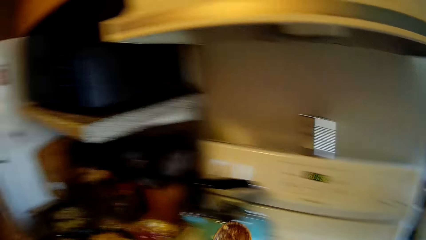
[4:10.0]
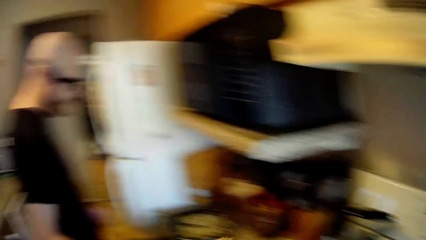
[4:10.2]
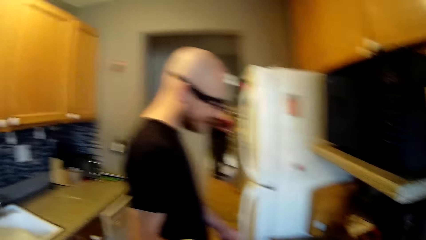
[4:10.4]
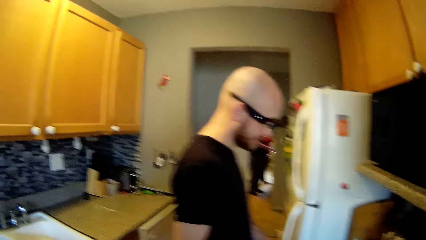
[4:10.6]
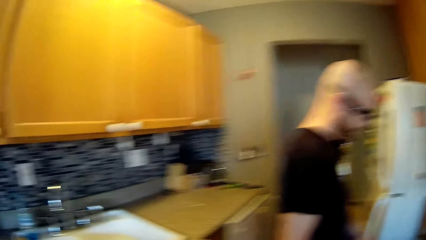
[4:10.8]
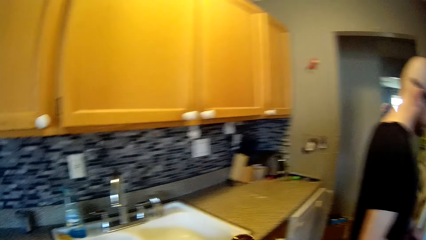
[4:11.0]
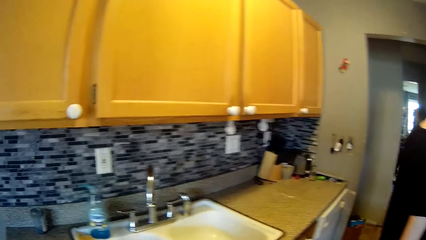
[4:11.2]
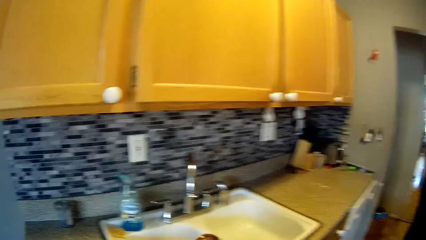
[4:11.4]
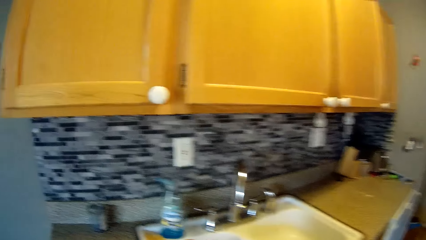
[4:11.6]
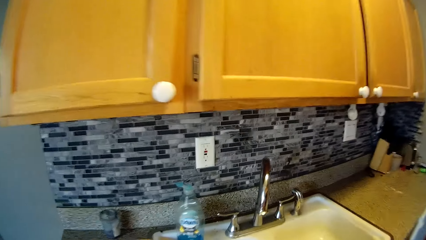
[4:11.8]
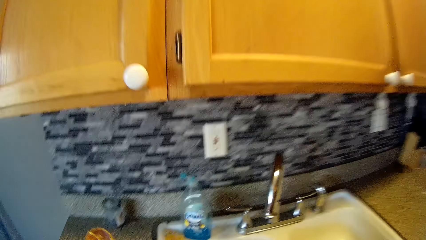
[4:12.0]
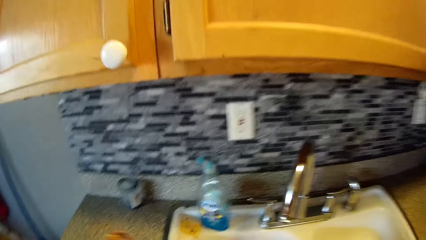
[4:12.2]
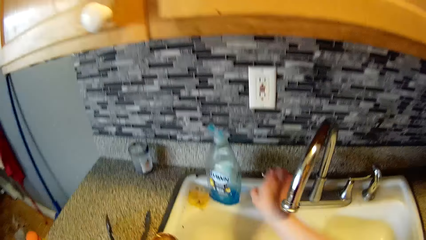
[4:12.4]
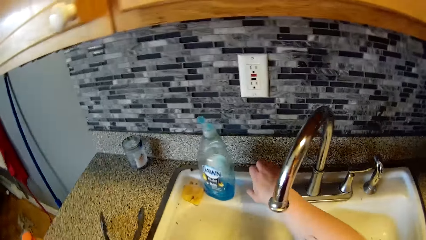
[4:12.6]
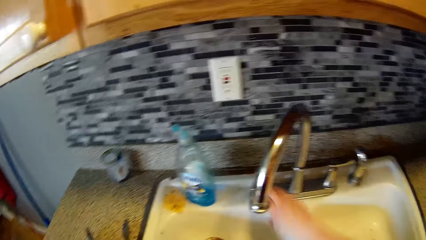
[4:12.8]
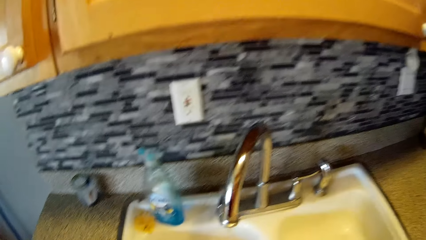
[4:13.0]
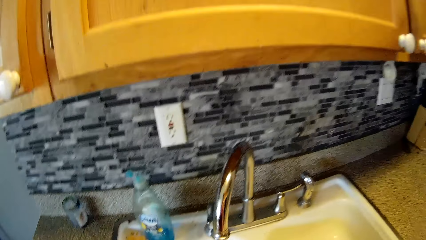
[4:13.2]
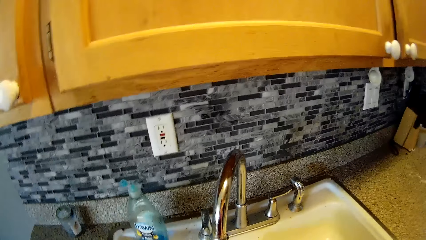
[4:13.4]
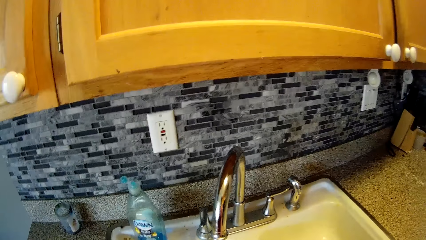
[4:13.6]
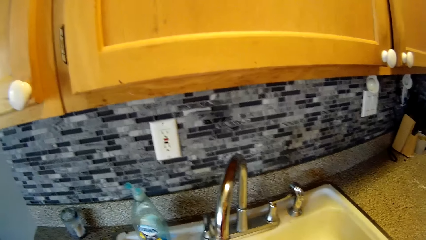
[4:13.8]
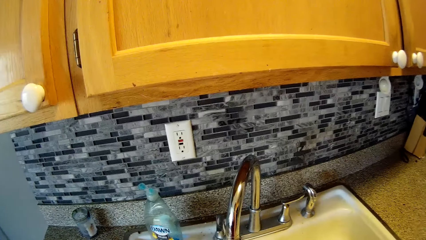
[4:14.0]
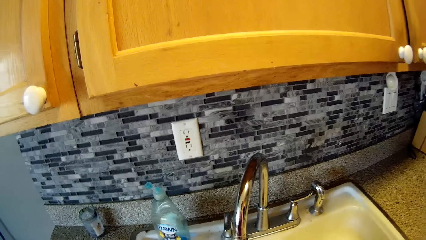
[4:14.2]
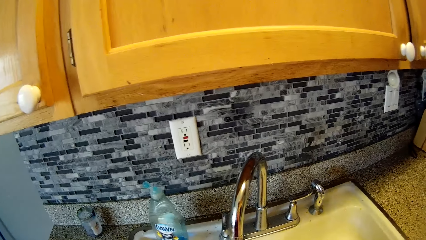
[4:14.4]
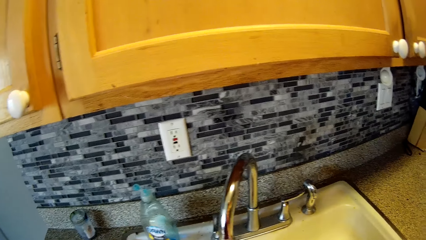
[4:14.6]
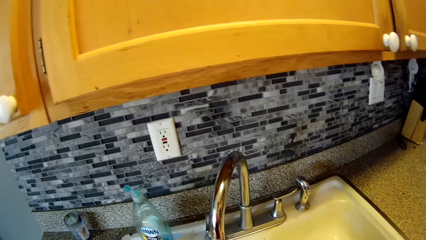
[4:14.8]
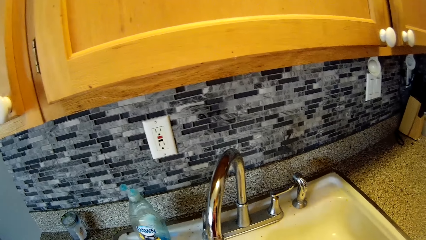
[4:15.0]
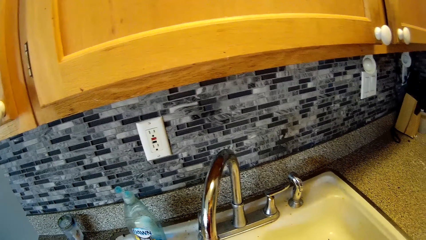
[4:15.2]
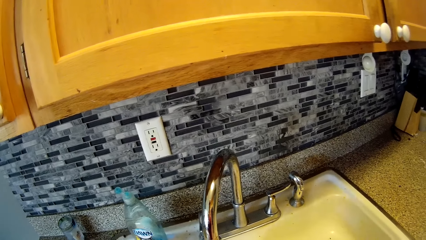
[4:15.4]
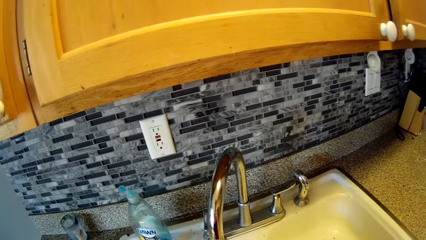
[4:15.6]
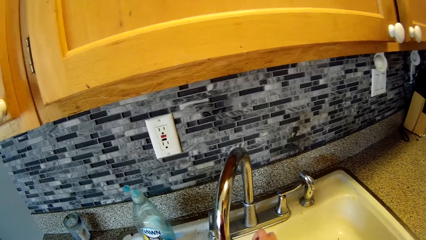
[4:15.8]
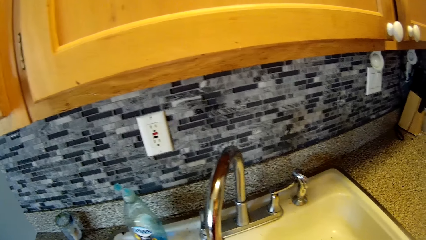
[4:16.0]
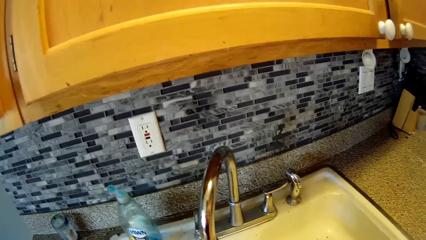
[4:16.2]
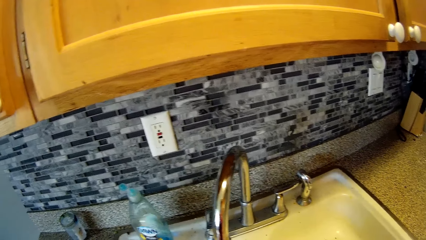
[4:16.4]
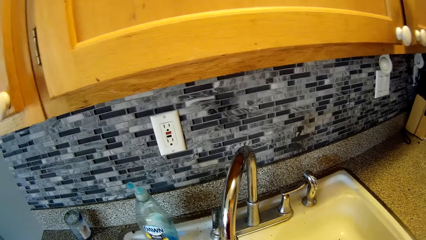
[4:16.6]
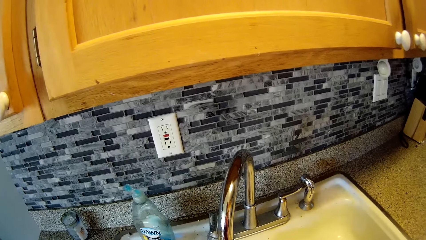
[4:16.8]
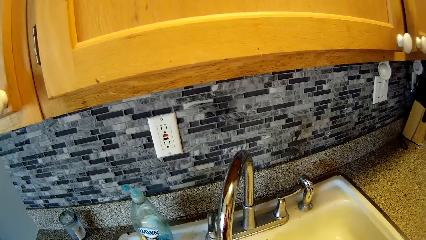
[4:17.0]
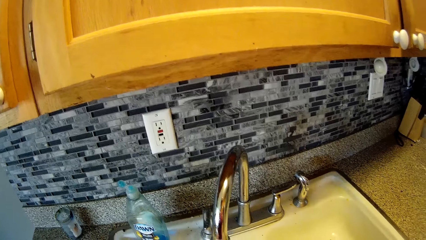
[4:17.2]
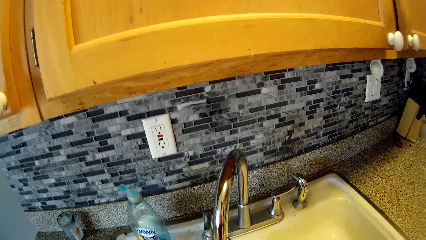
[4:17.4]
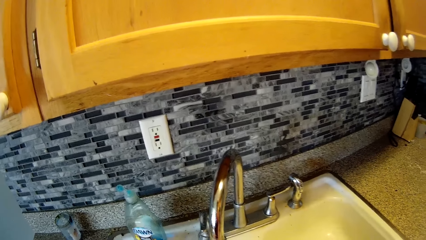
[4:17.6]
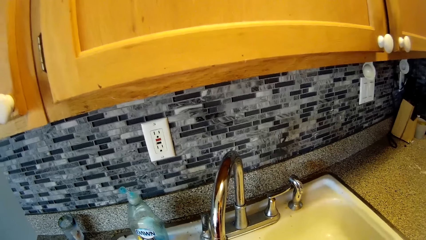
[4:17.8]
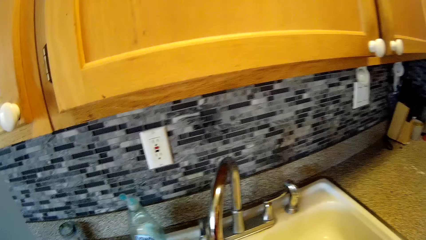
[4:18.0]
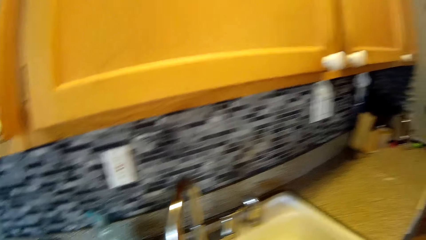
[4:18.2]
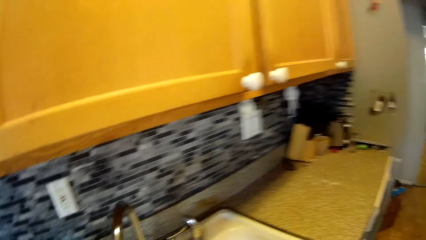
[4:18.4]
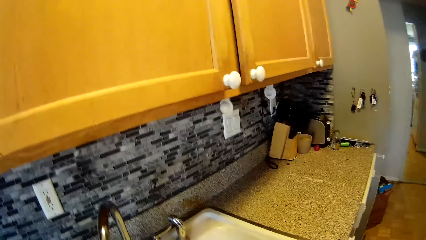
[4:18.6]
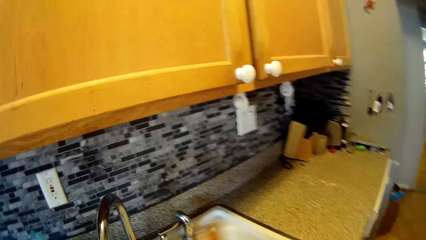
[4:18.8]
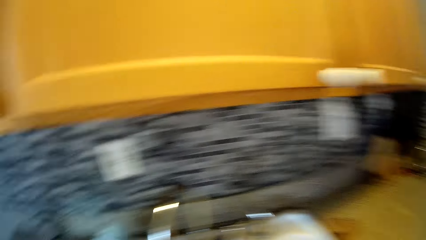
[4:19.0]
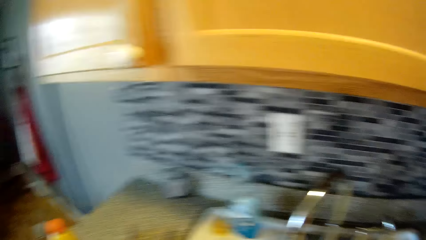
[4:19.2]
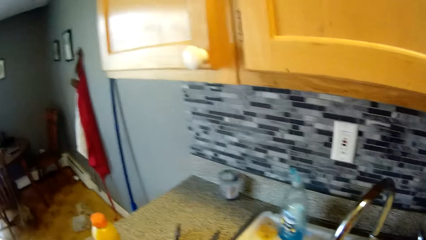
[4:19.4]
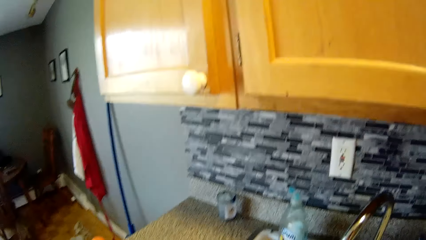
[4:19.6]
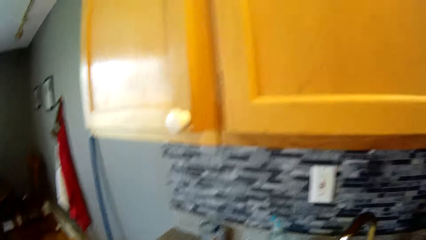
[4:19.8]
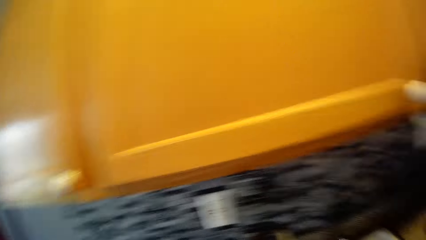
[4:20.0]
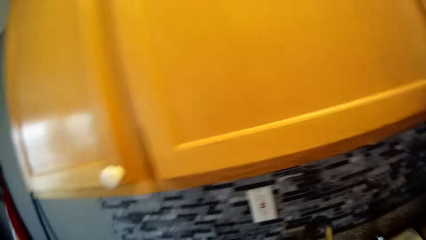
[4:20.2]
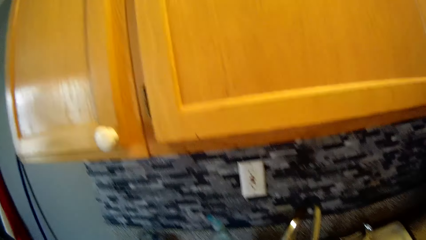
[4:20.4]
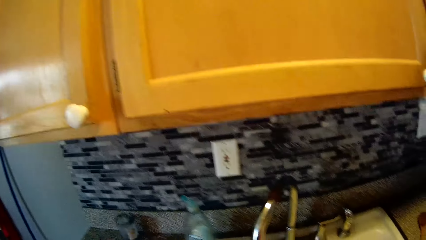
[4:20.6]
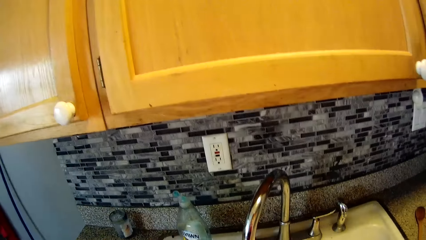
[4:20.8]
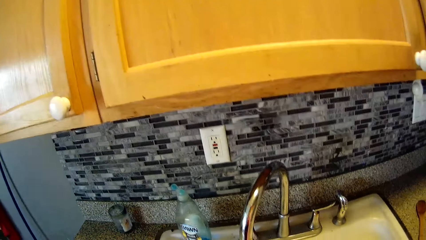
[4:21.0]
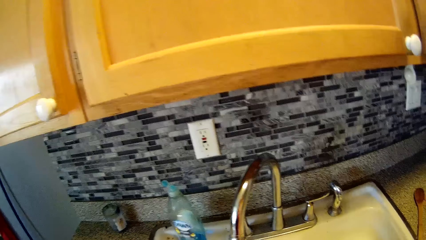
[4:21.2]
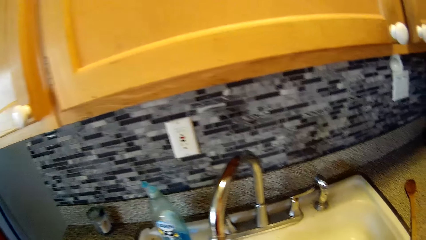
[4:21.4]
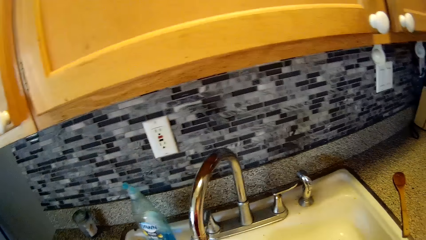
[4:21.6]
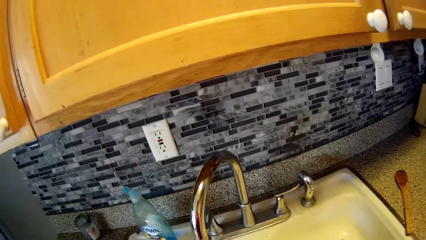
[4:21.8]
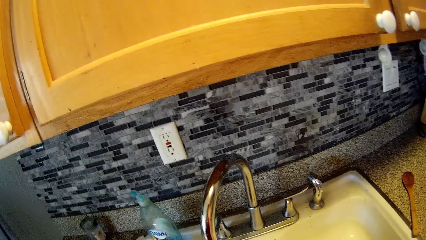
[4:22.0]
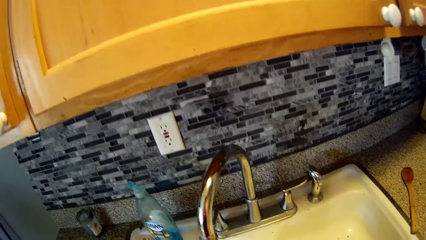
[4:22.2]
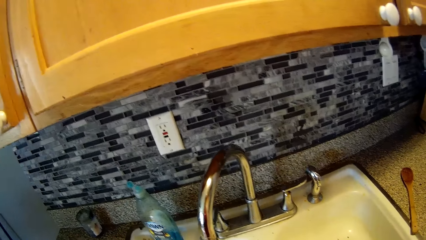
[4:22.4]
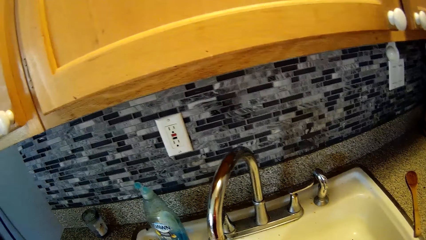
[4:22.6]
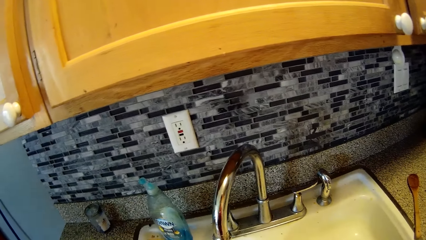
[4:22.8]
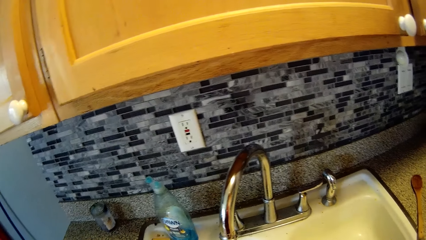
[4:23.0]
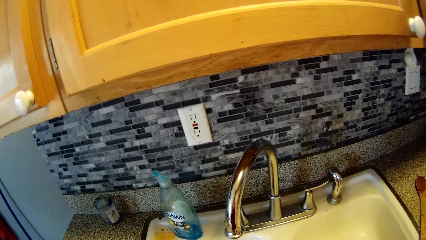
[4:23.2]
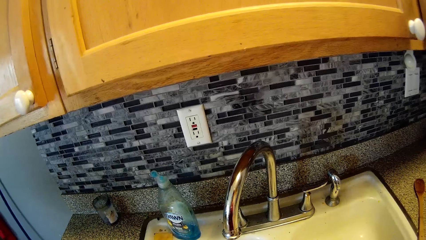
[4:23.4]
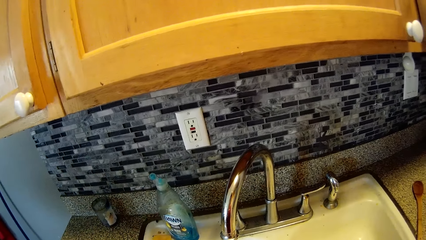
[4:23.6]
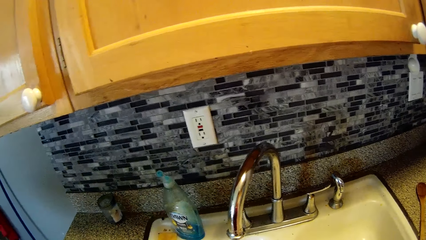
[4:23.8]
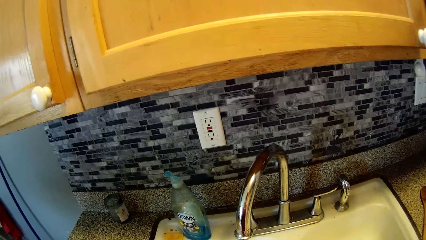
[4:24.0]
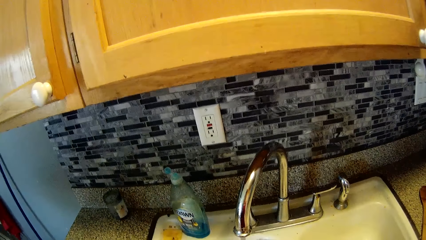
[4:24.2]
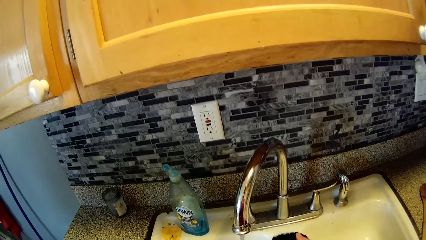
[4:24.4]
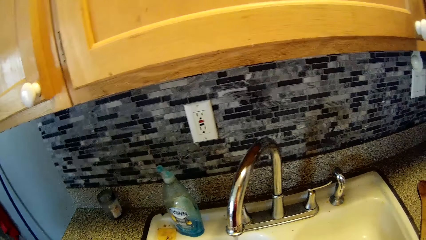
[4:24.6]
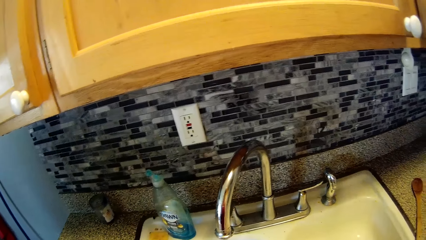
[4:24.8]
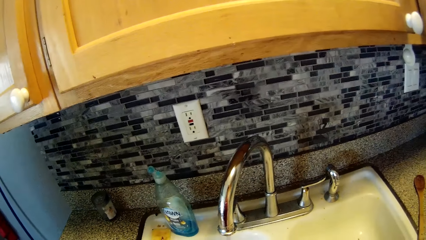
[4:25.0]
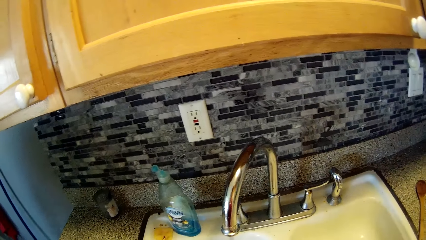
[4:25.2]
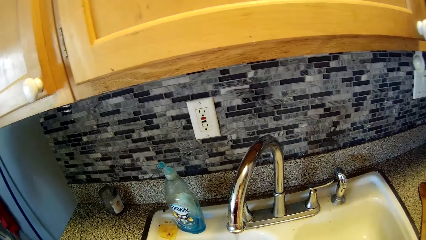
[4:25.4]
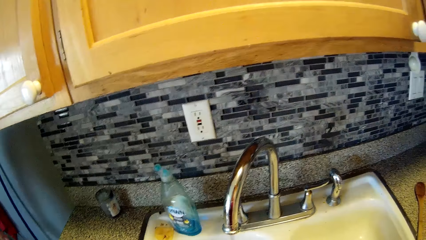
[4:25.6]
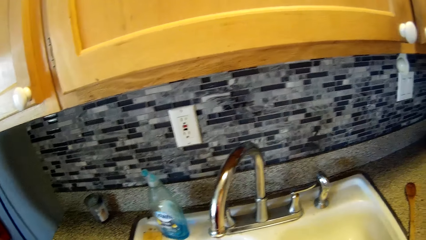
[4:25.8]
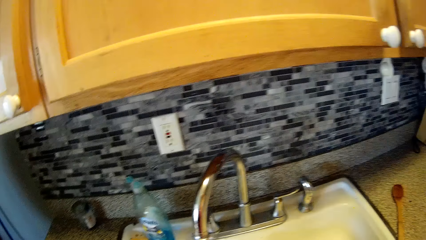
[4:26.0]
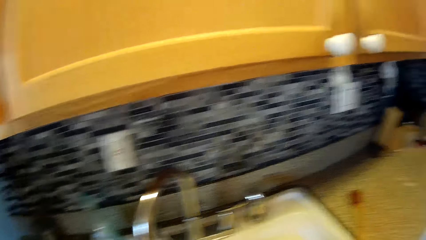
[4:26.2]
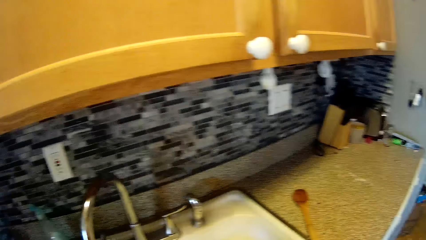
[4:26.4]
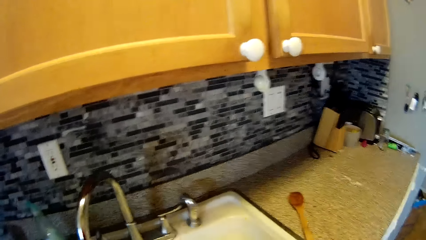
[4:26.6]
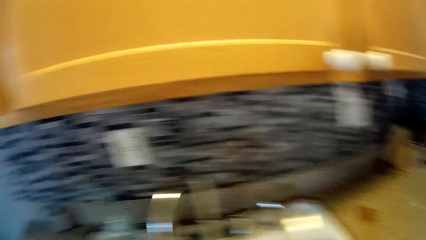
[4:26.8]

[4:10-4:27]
The camera wearer moves around. She turns on the tap with her right hand. She washes in the sink. She drops the spoon on the countertop with her right hand.
